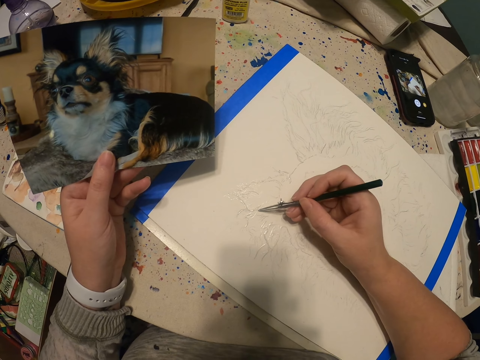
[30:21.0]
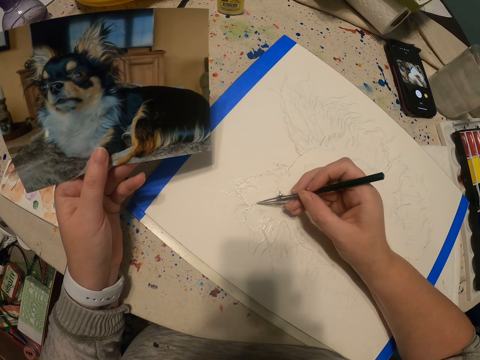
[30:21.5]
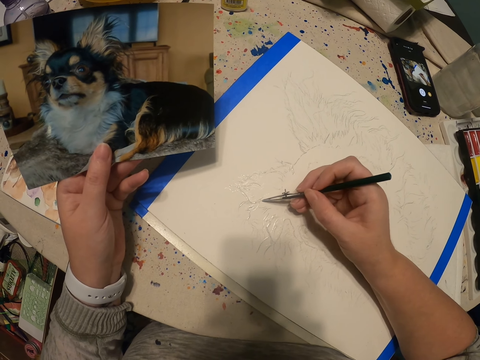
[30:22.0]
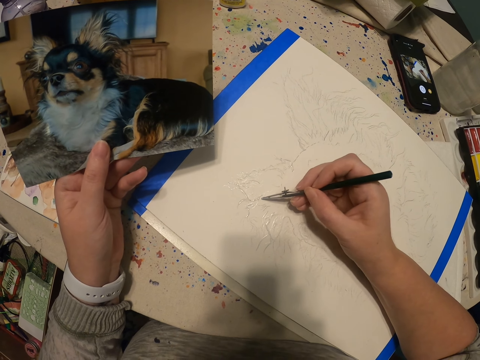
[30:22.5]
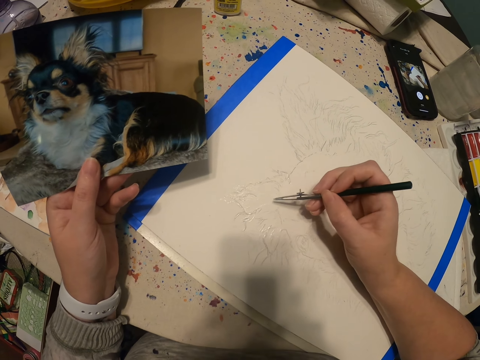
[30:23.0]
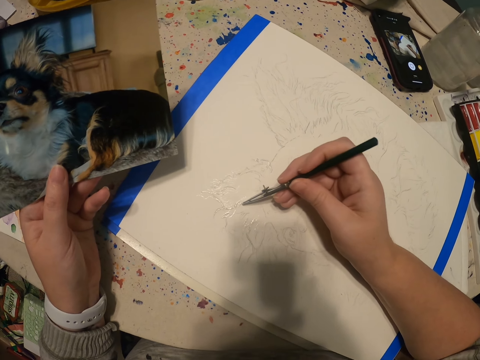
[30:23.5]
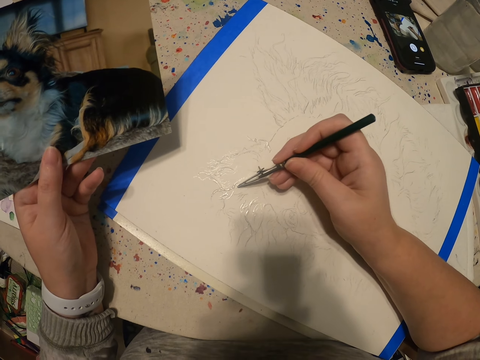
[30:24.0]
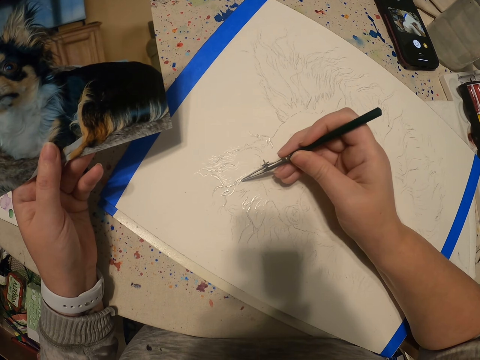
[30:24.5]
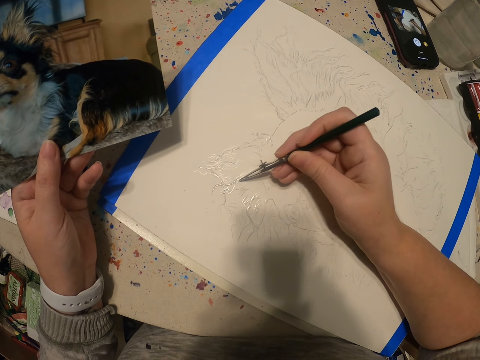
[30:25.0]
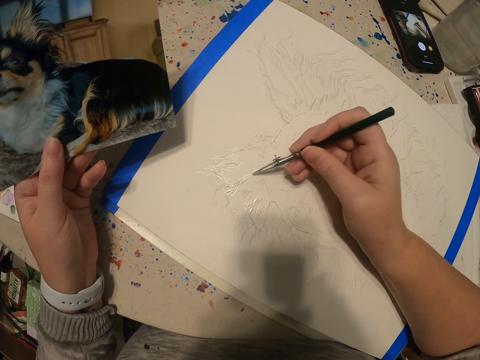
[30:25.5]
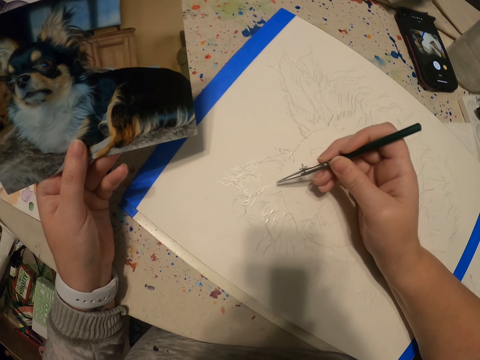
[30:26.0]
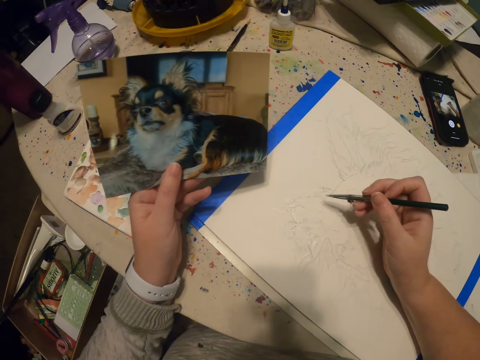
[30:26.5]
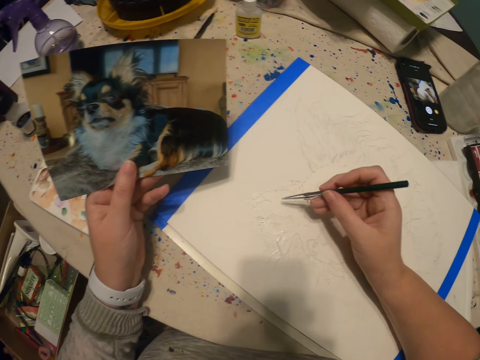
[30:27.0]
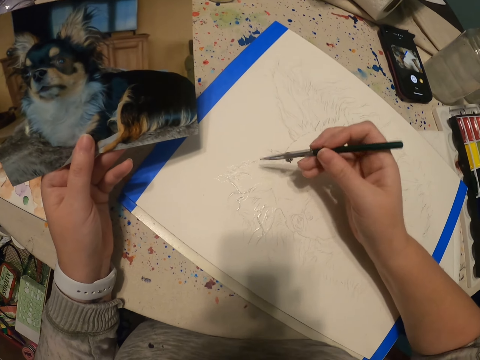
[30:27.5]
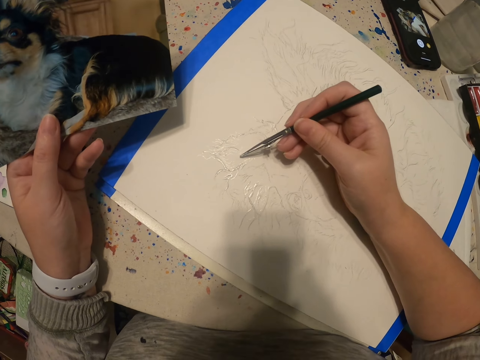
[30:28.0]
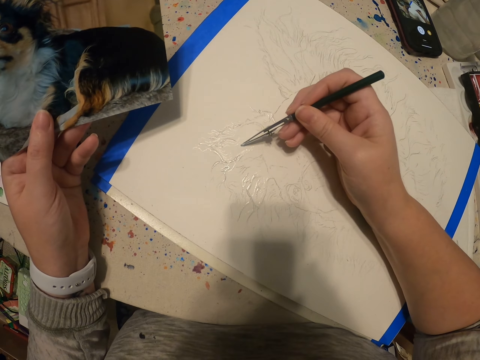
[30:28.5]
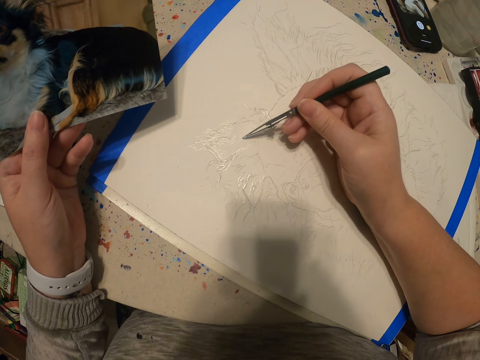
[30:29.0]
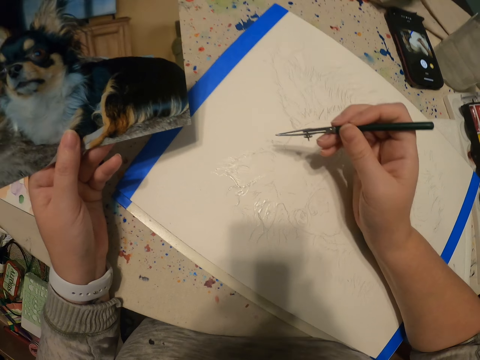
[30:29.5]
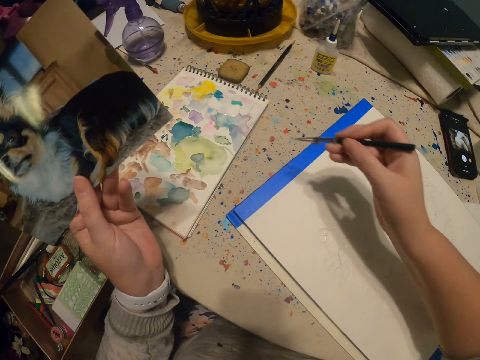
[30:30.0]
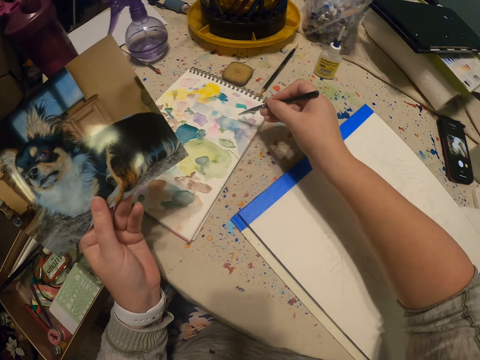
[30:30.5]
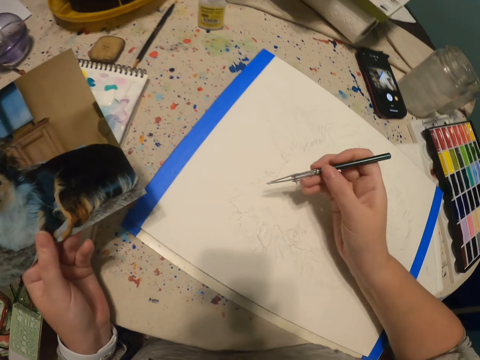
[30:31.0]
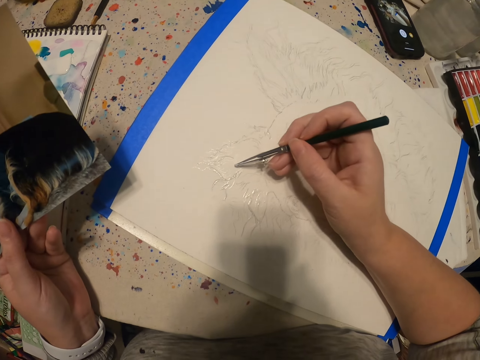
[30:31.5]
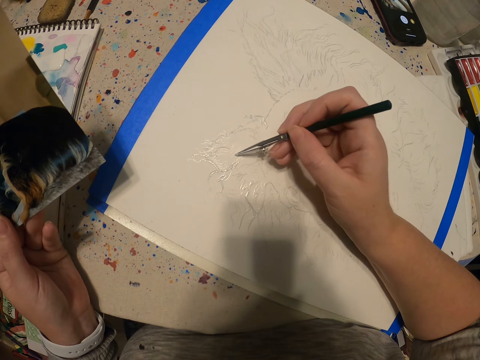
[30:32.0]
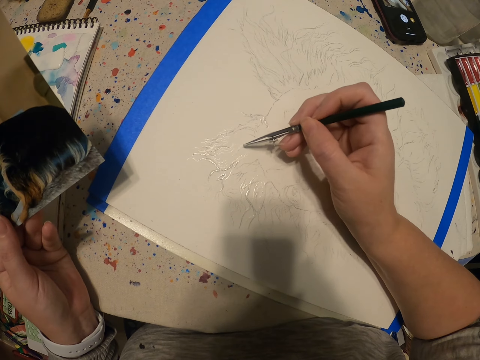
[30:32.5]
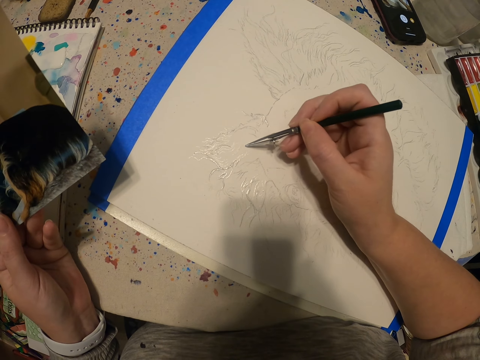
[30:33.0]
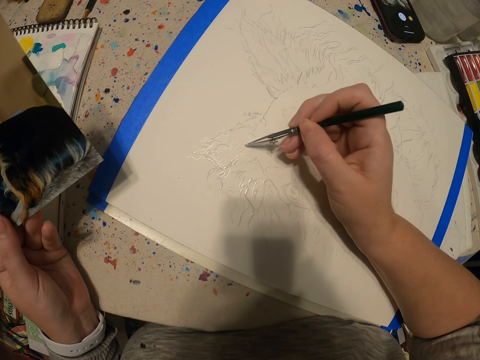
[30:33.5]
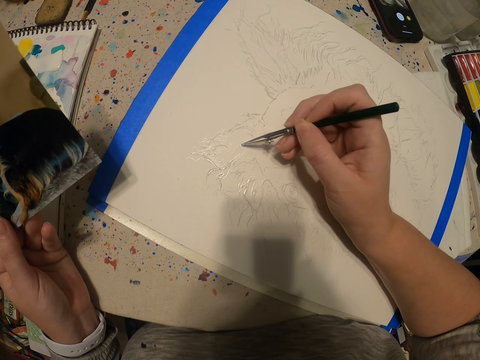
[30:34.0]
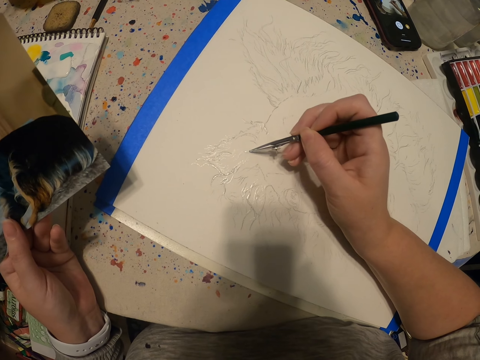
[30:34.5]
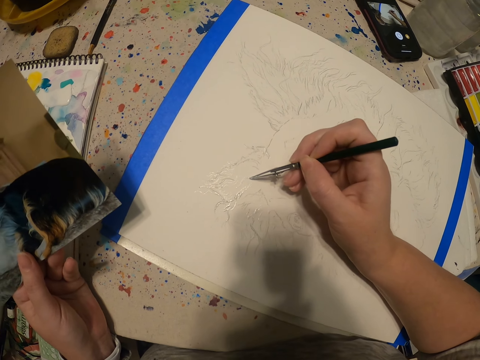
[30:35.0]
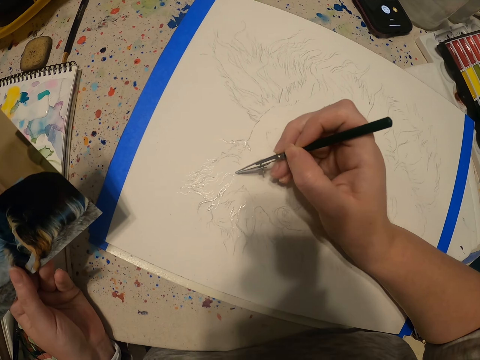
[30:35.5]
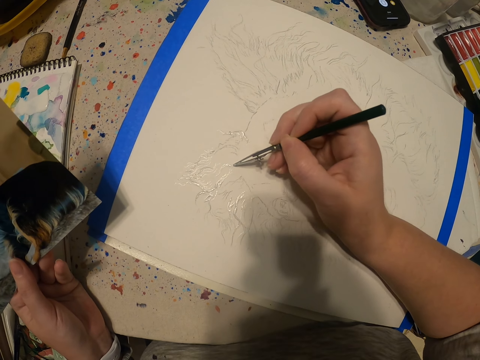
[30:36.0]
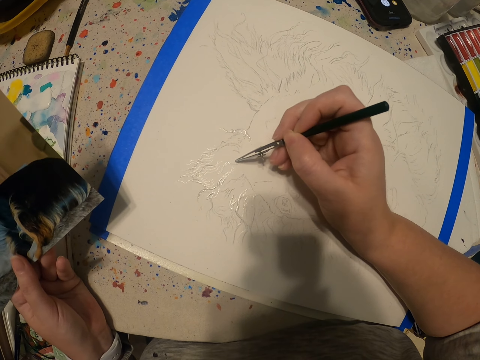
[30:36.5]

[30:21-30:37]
The camera wearer paints a sketch with a paint pen. They scoop paint on a book with the paint pen. They paint a sketch on the book with the paint pen.

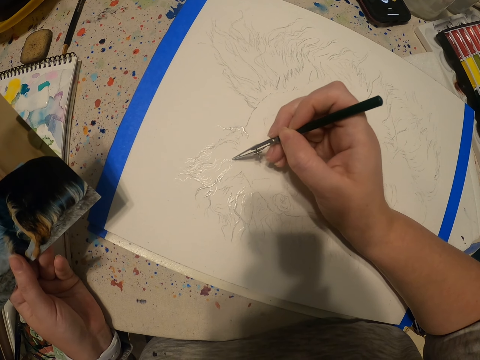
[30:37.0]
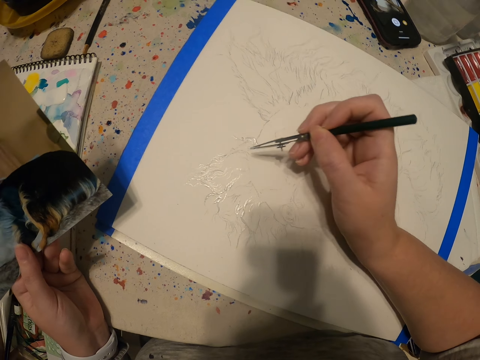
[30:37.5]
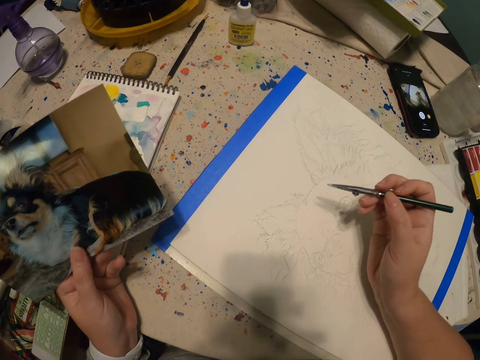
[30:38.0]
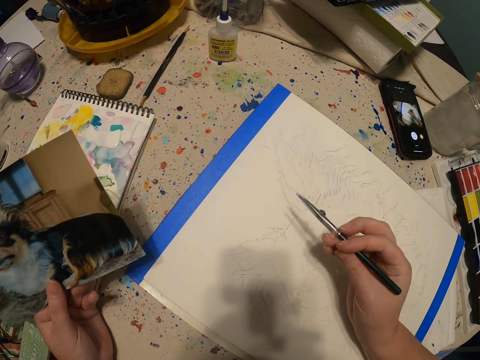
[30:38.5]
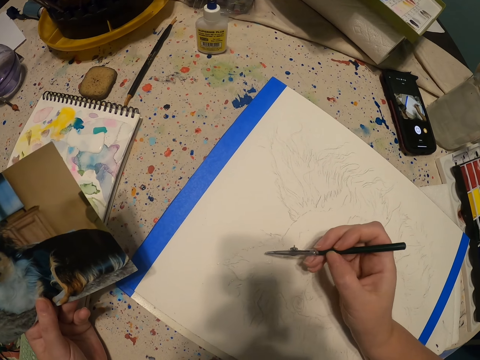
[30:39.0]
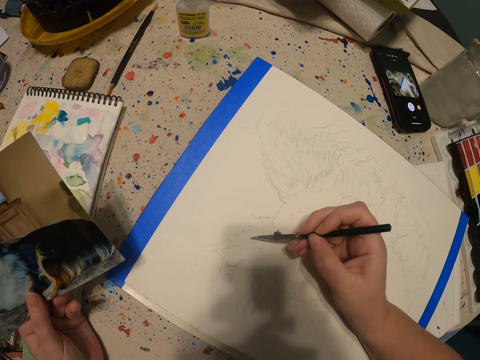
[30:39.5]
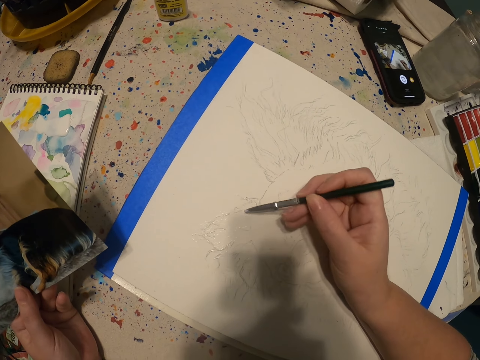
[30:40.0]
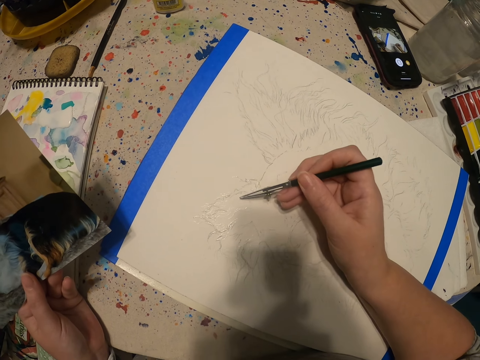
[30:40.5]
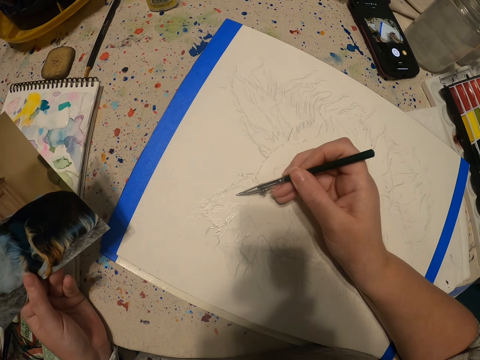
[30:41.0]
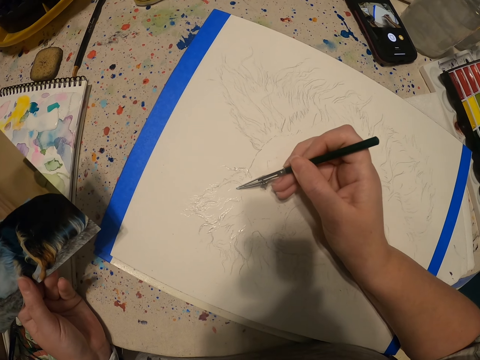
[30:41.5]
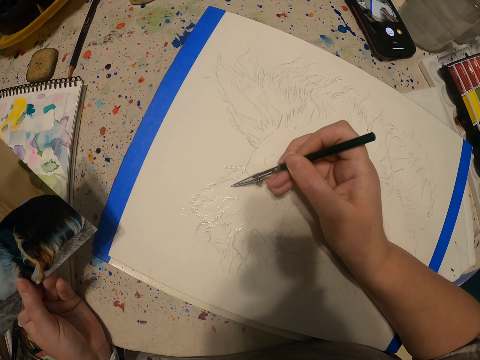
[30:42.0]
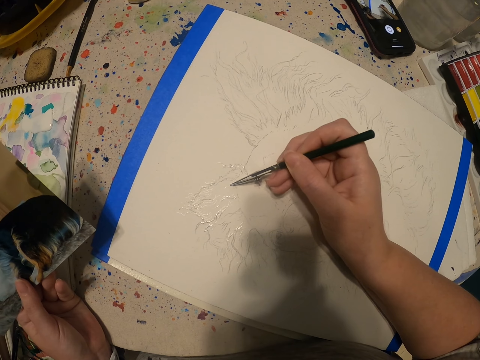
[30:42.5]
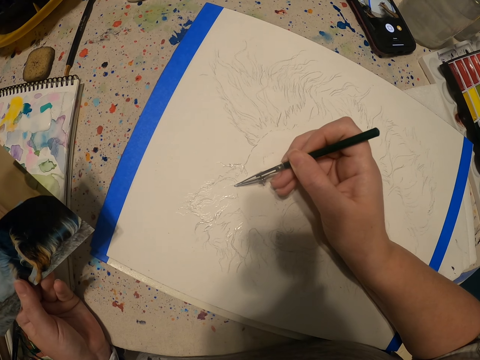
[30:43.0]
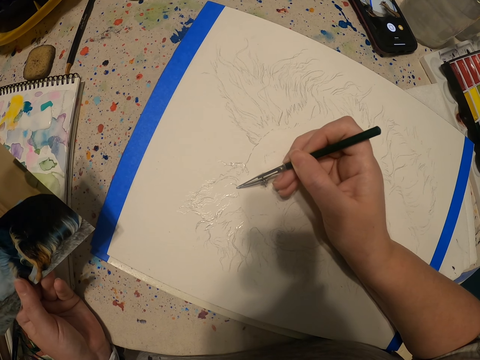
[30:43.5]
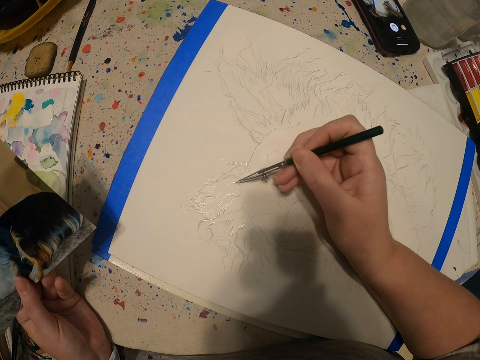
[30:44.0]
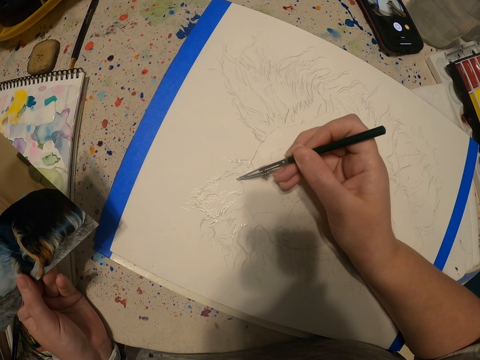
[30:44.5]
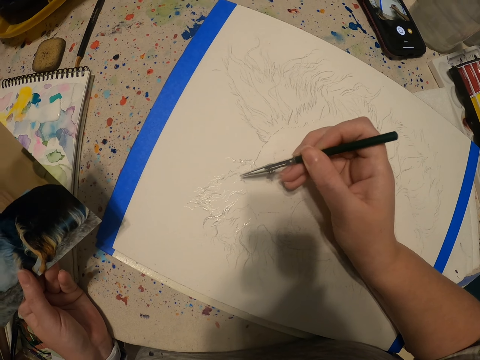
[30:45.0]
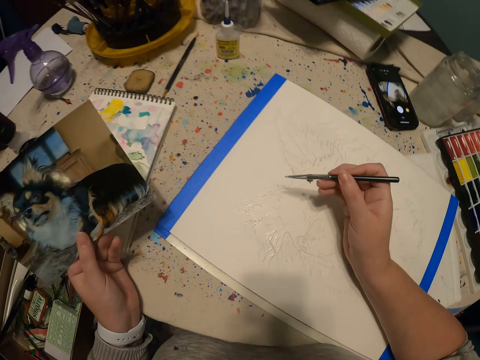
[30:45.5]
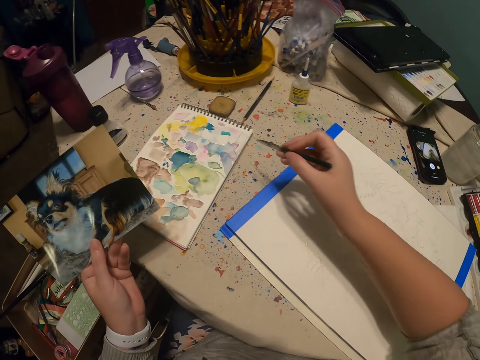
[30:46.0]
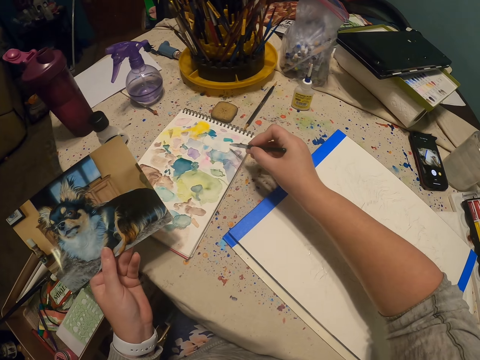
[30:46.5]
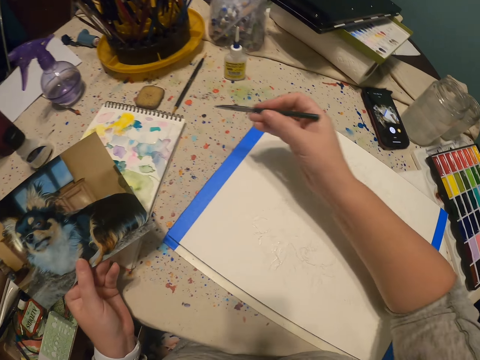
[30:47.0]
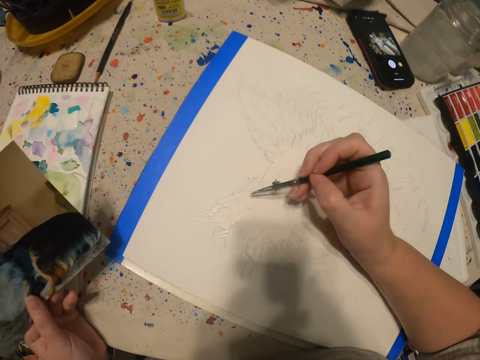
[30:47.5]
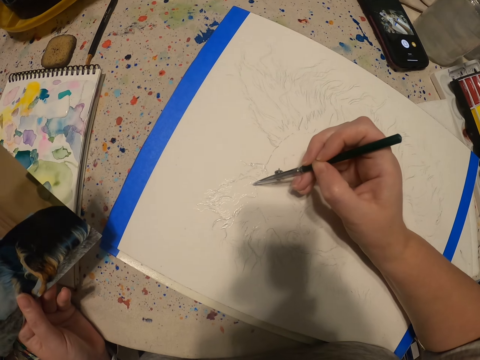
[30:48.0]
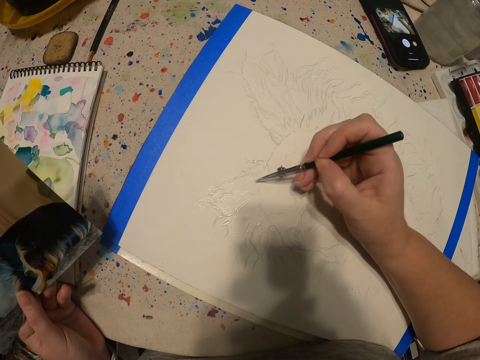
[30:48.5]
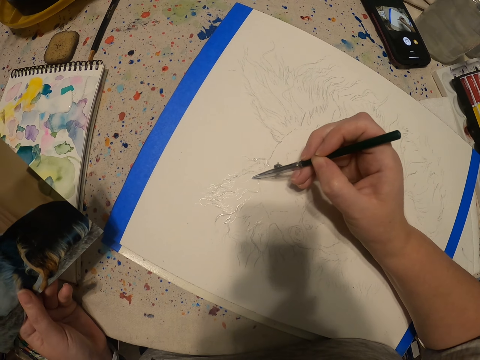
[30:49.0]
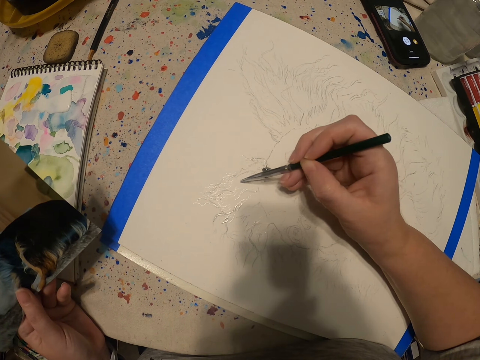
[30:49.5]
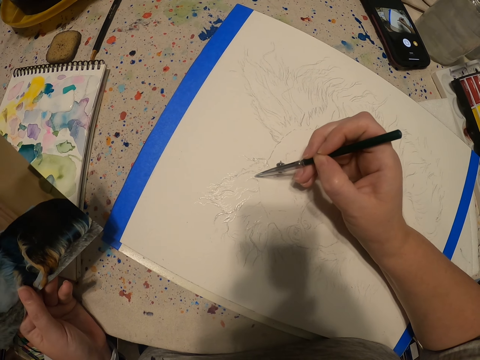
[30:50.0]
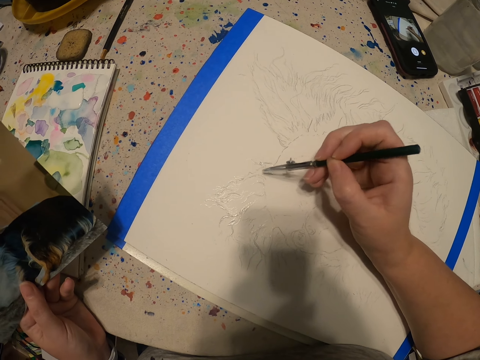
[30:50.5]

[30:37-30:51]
The camera wearer moves a hand from a table. They scoop paint on a book with a paint pen. They put a hand on the table. They paint a sketch on the book with the paint pen.
